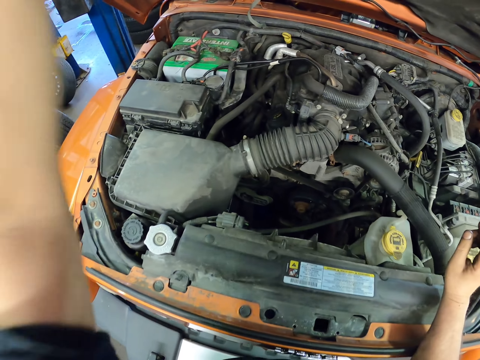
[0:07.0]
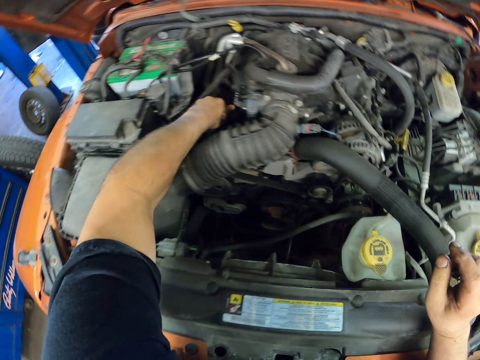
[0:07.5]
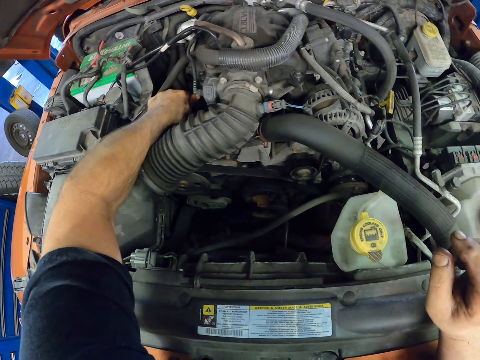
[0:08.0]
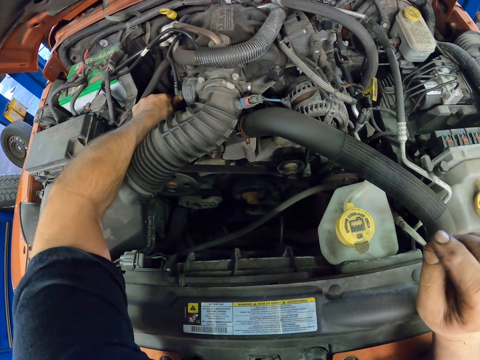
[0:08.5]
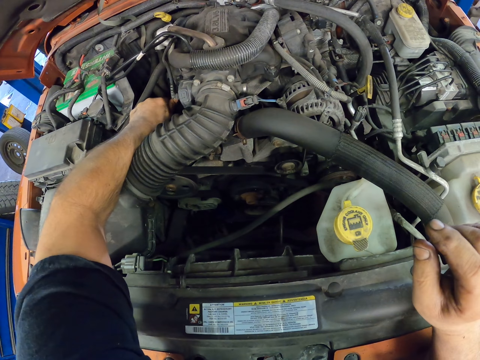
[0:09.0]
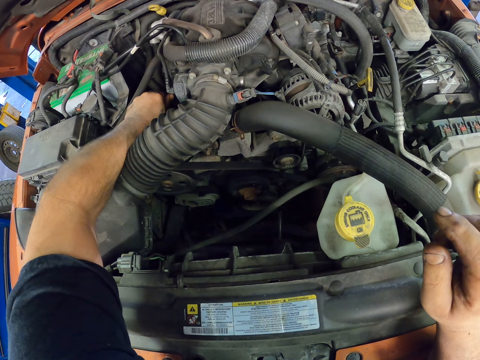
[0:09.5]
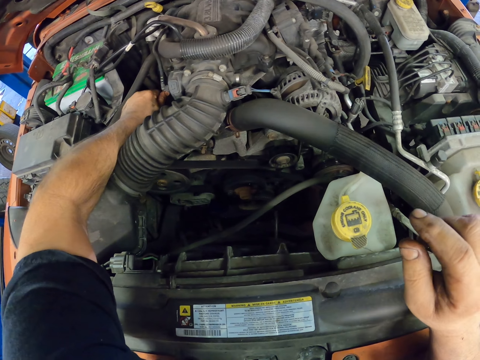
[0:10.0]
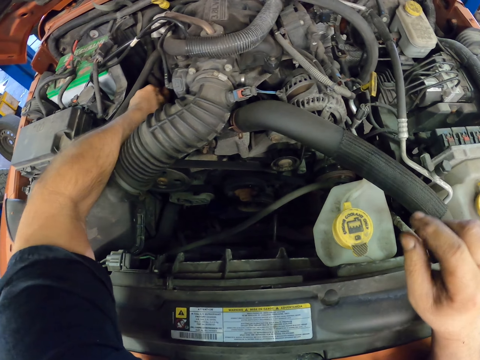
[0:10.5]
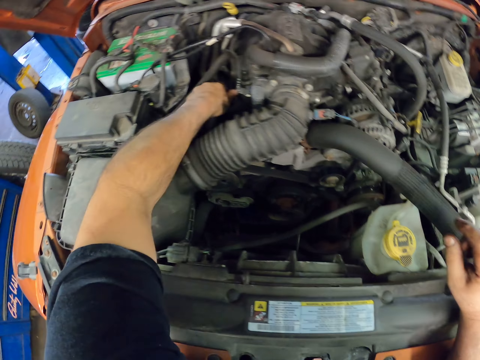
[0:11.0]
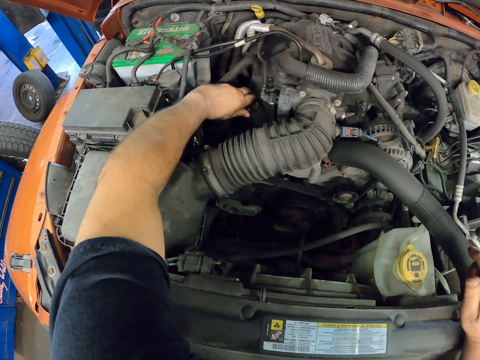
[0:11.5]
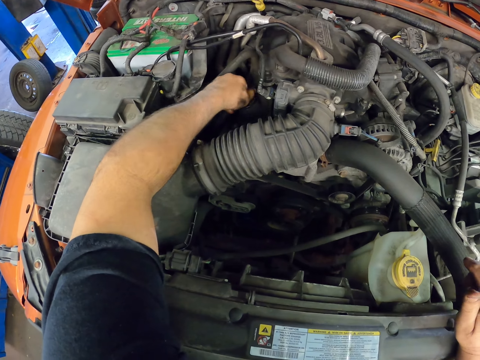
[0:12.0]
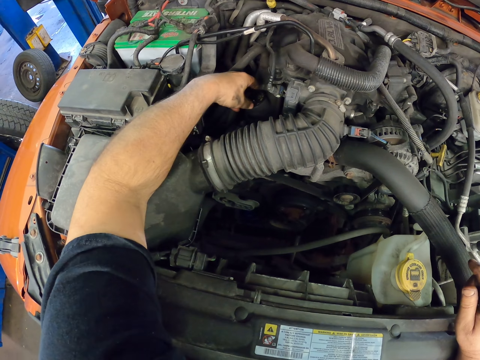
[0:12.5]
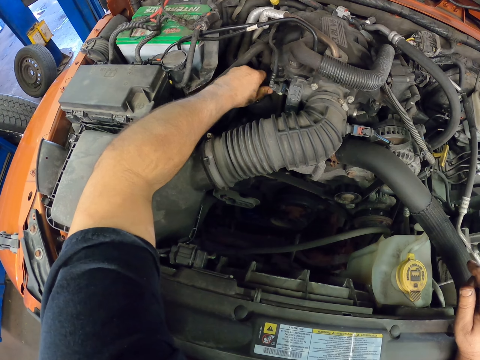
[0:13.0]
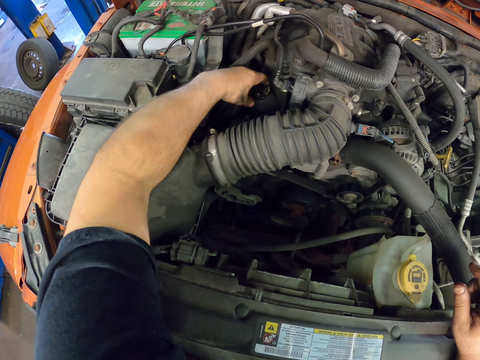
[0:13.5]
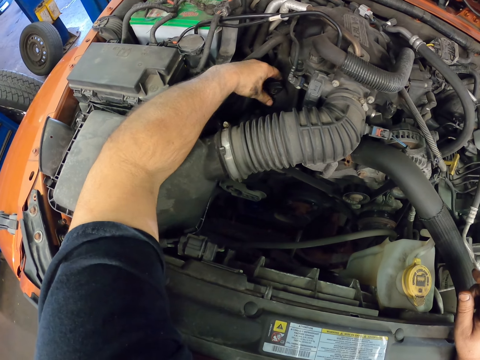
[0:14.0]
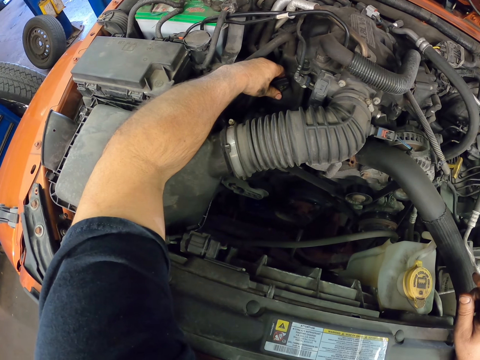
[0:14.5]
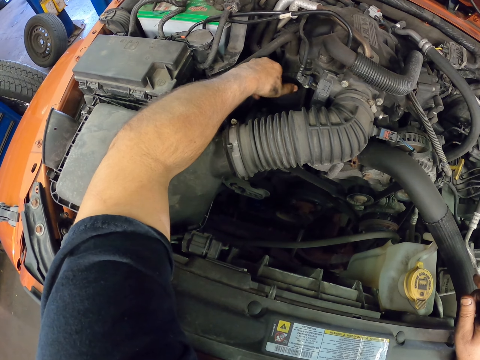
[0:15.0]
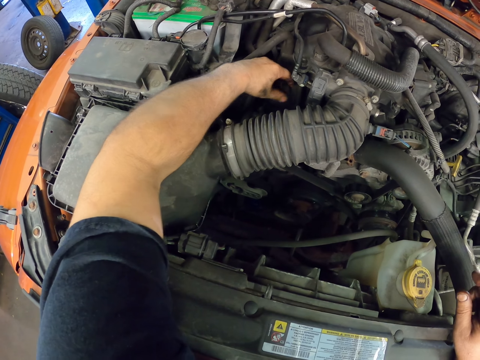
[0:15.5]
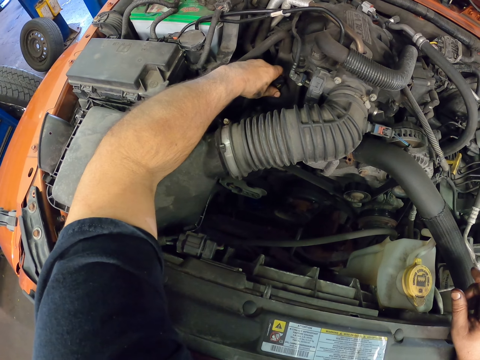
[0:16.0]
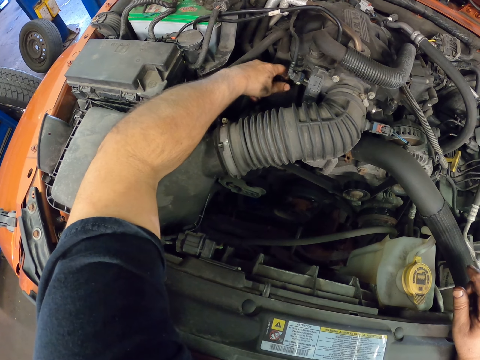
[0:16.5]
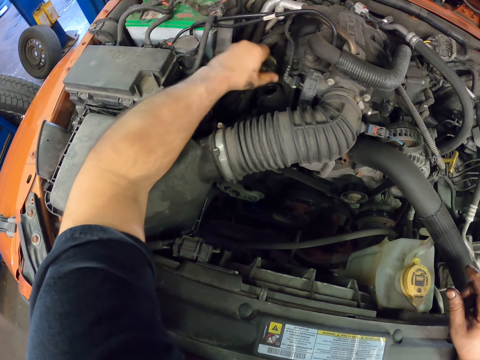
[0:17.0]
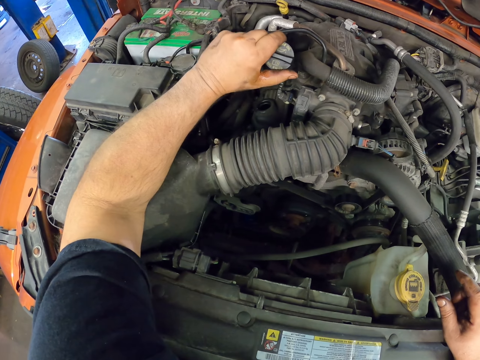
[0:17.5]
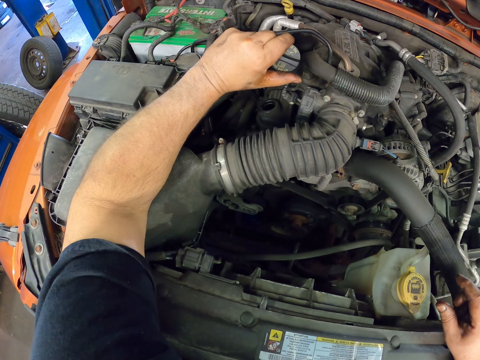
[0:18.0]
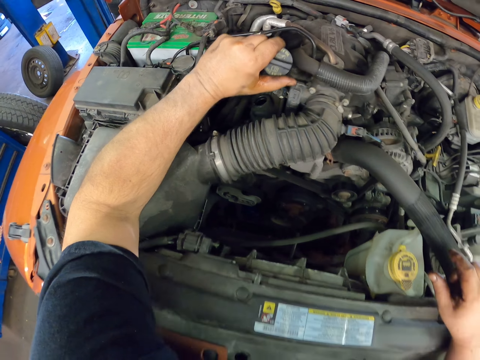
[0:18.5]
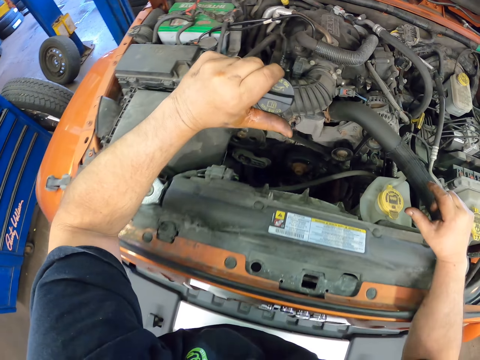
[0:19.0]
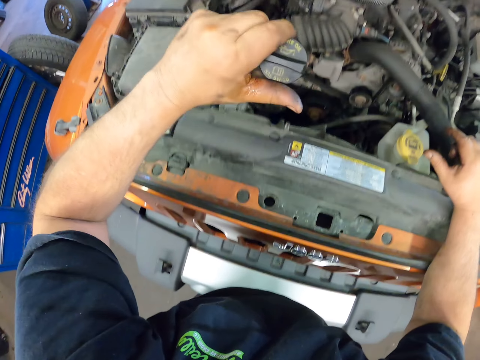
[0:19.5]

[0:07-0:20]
The camera wearer moves the right hand at the engine area. They open the fuel tank in the boot with the left hand. They hold a lid with the left hand.

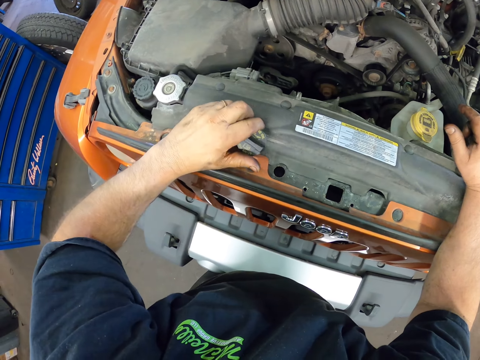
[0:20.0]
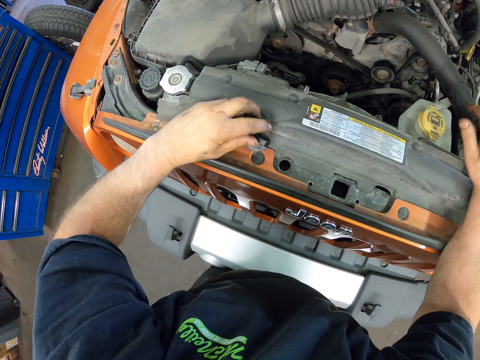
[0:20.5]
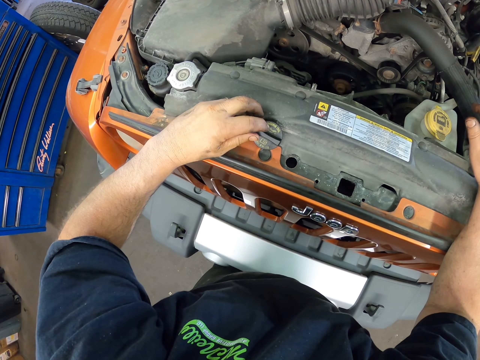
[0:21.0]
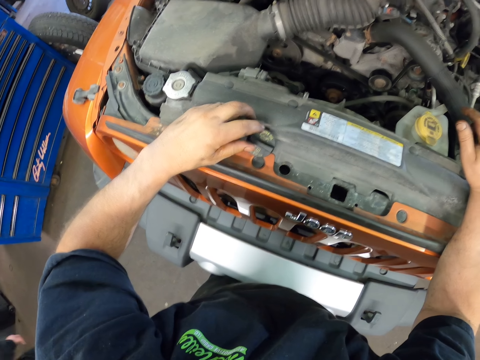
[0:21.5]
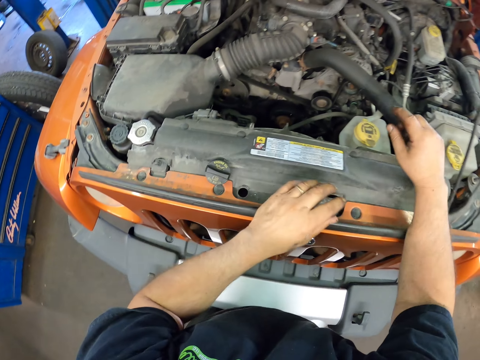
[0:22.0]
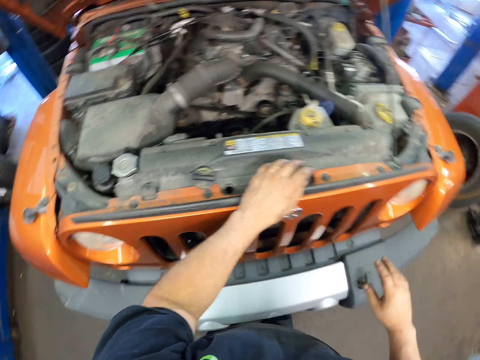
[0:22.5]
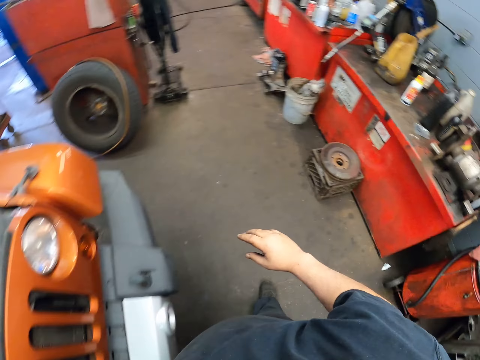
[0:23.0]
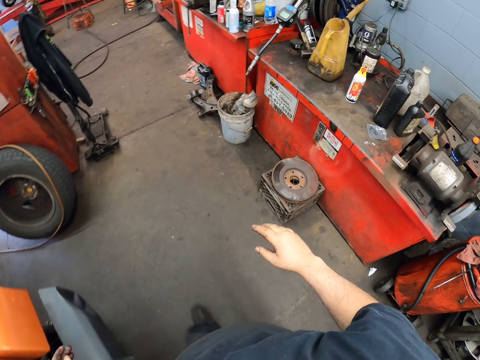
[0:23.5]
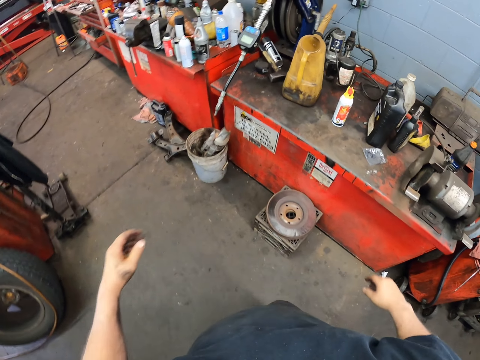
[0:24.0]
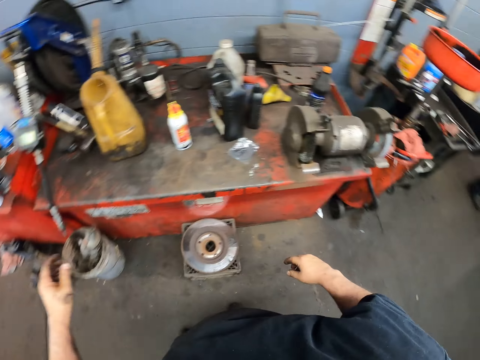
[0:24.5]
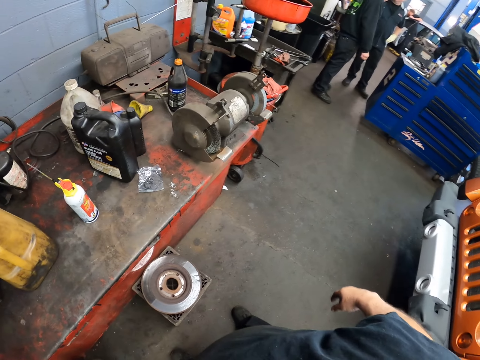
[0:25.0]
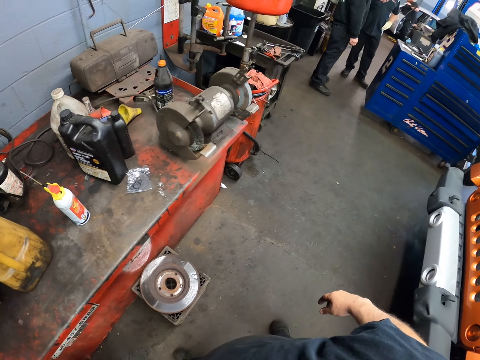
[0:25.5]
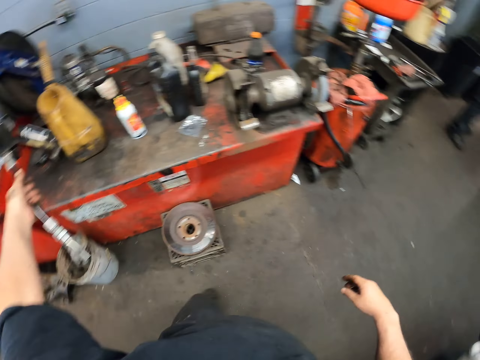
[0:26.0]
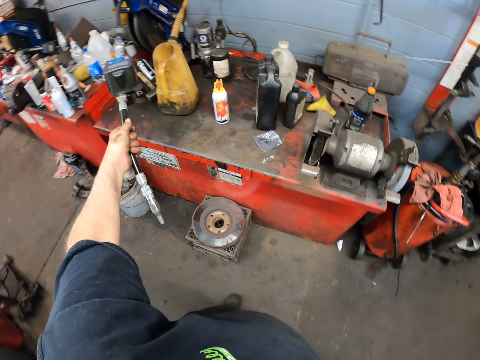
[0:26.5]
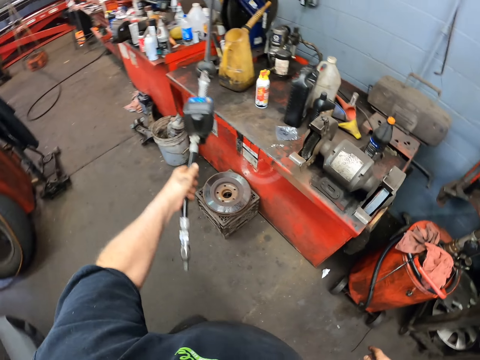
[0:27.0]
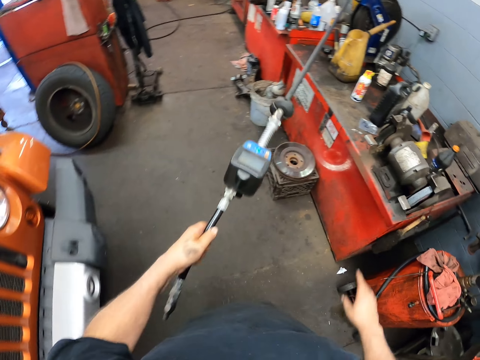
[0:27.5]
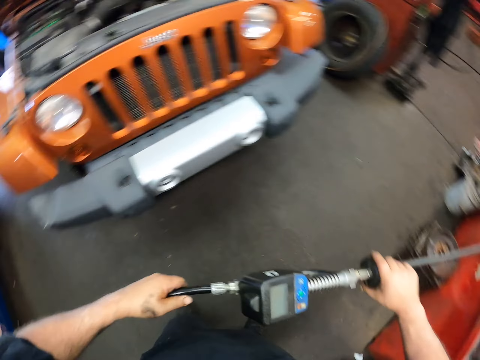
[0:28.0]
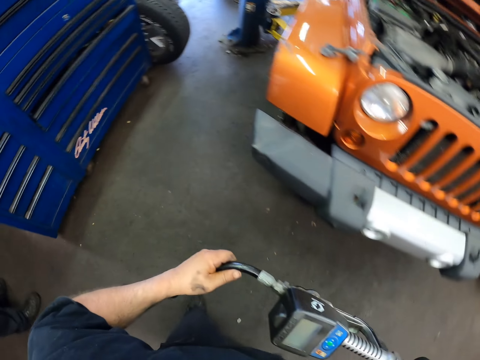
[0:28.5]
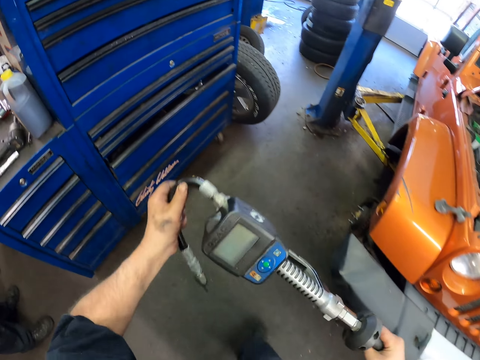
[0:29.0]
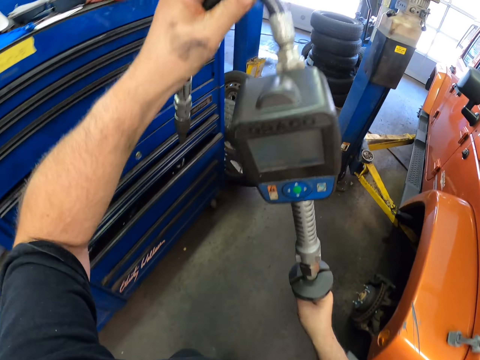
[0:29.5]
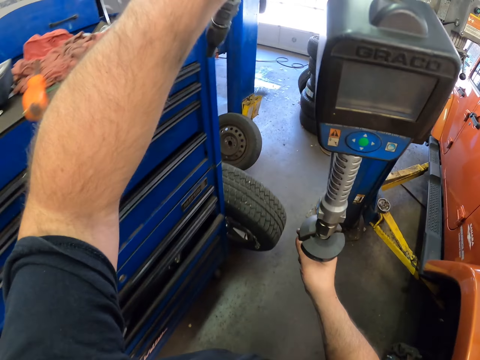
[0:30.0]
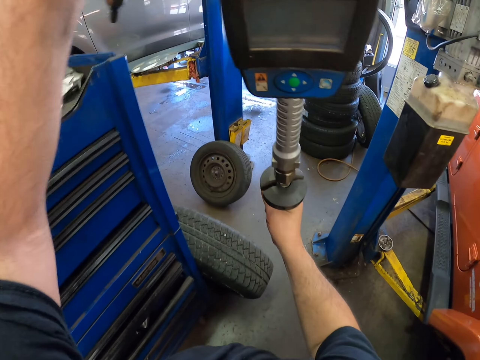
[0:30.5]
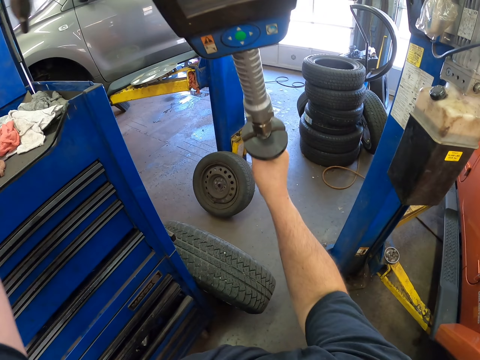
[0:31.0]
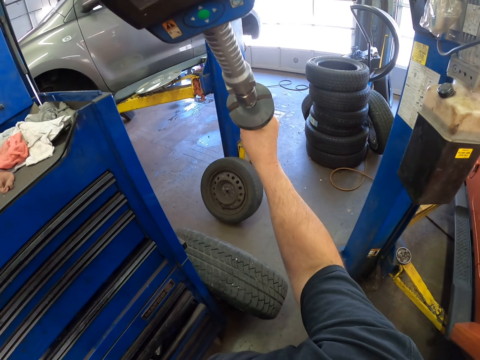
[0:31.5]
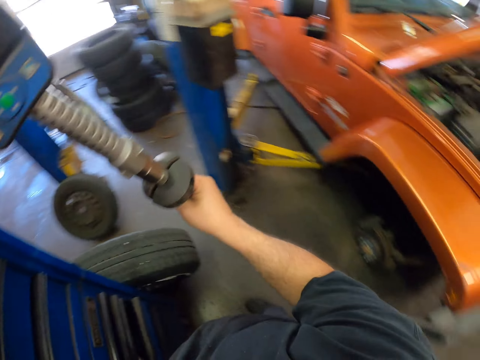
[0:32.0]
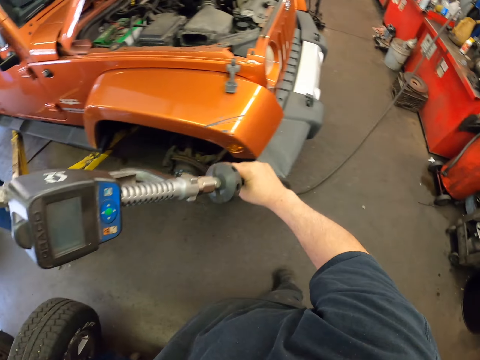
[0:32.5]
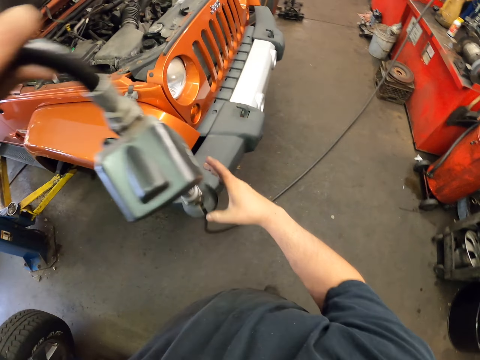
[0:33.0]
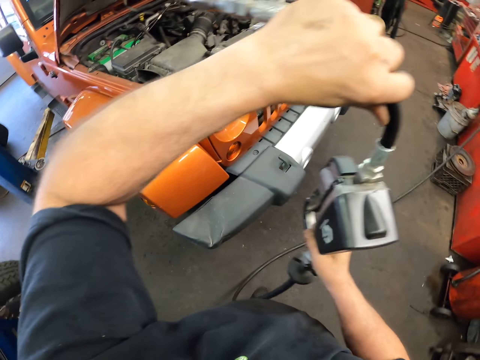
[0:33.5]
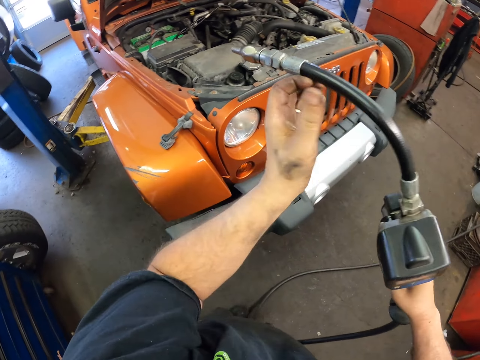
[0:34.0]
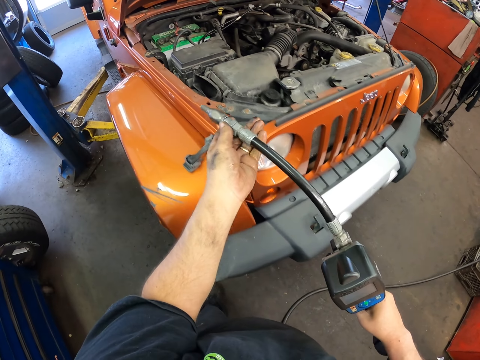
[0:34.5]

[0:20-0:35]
The camera wearer places the lid down. They look around and walk around. They pull a machine. They pick up the fuel pipe. They tilt the machine. They place the machine pipe on a blue stand.
